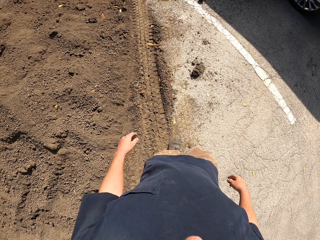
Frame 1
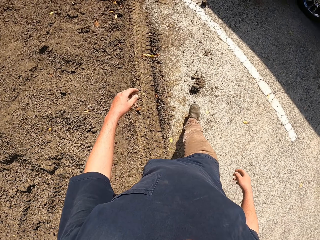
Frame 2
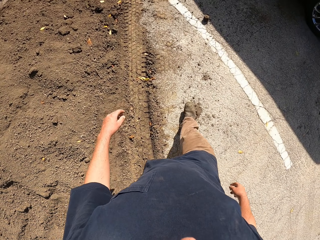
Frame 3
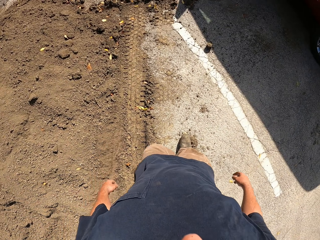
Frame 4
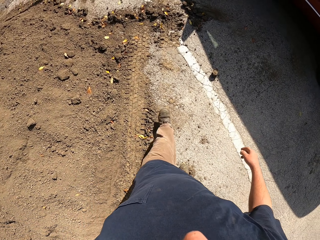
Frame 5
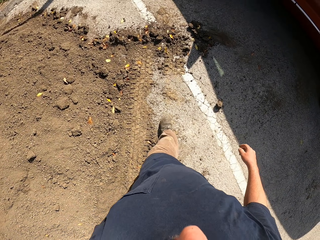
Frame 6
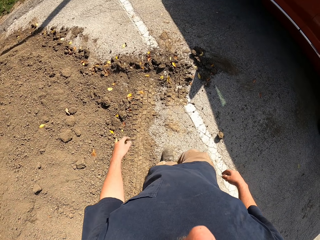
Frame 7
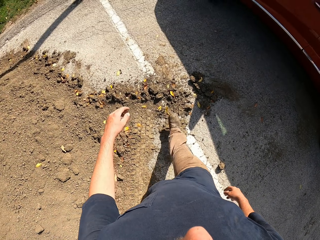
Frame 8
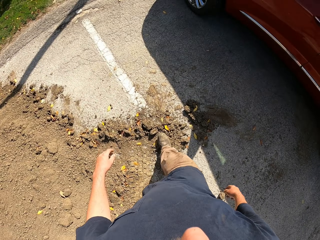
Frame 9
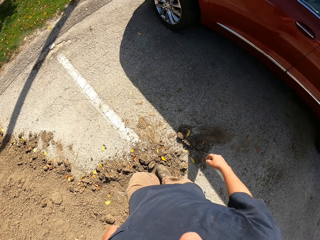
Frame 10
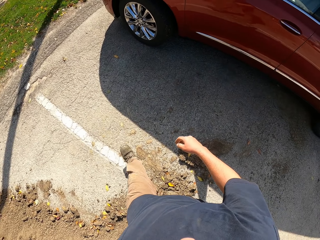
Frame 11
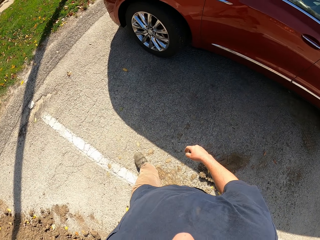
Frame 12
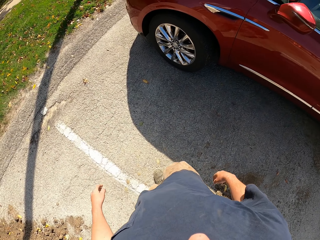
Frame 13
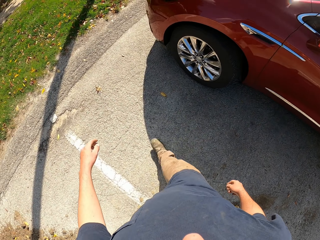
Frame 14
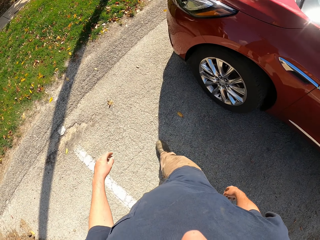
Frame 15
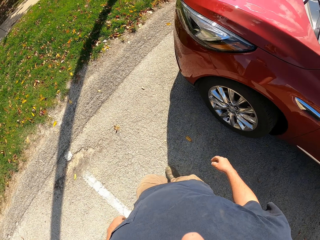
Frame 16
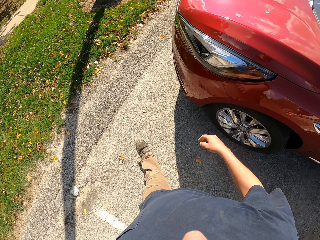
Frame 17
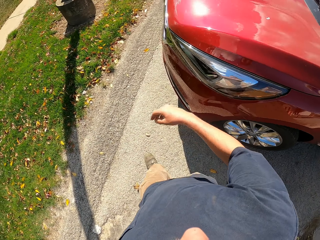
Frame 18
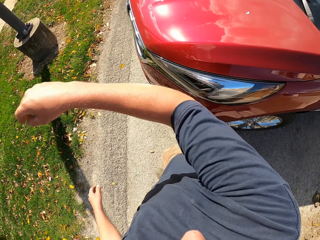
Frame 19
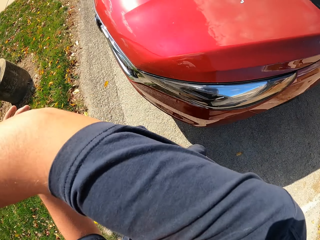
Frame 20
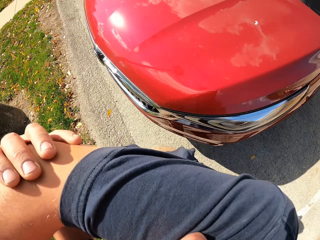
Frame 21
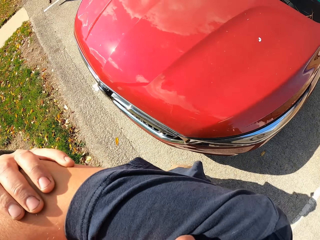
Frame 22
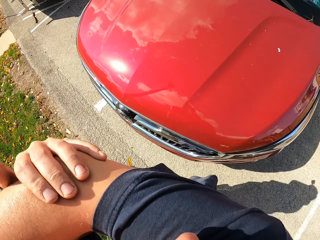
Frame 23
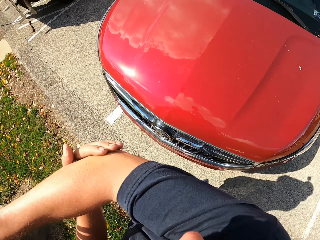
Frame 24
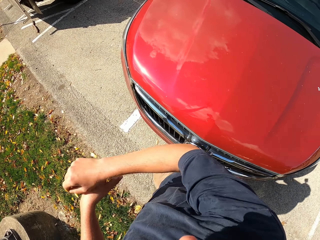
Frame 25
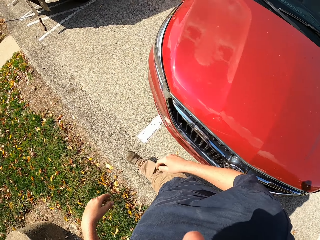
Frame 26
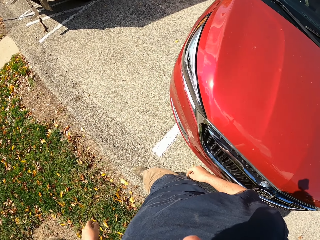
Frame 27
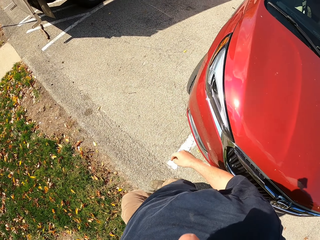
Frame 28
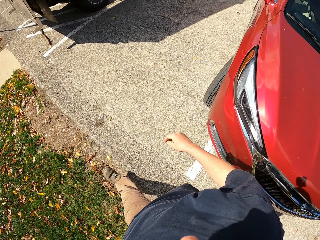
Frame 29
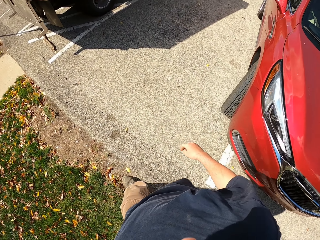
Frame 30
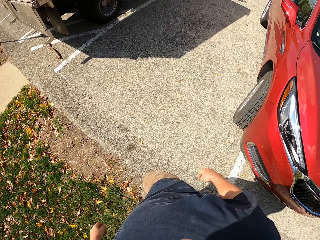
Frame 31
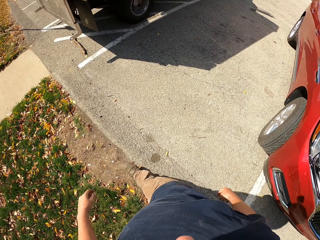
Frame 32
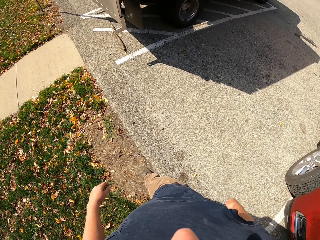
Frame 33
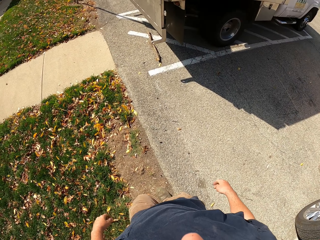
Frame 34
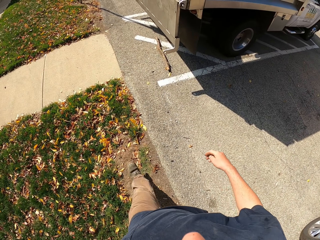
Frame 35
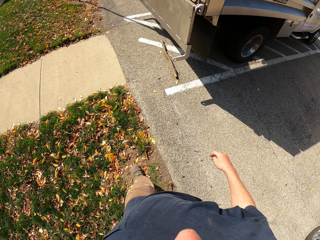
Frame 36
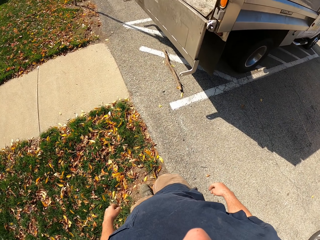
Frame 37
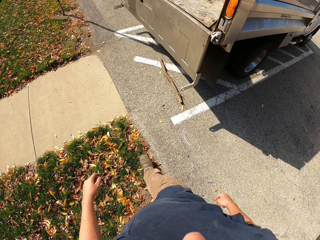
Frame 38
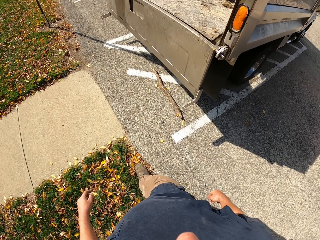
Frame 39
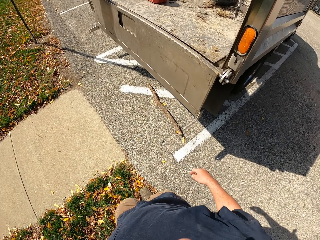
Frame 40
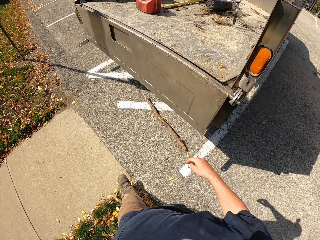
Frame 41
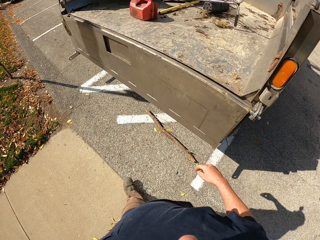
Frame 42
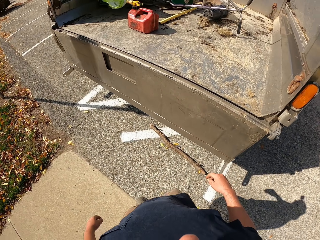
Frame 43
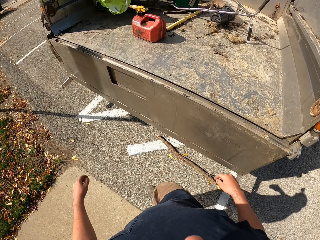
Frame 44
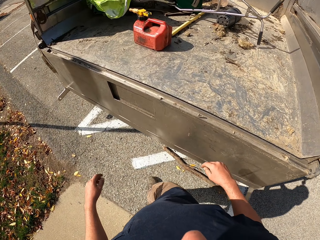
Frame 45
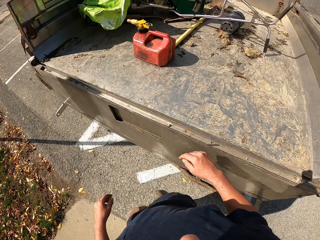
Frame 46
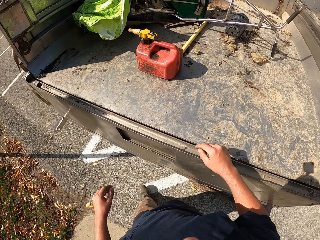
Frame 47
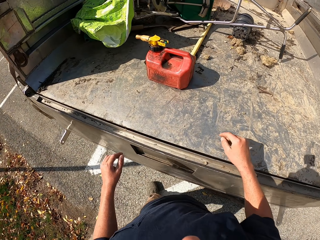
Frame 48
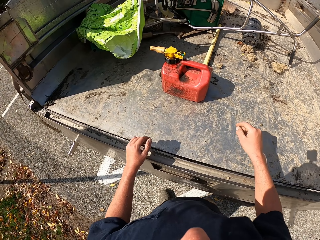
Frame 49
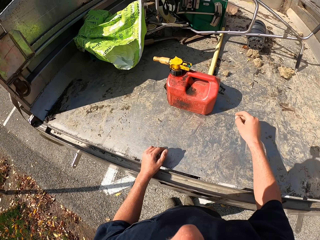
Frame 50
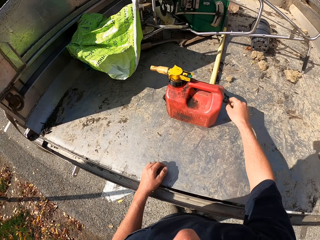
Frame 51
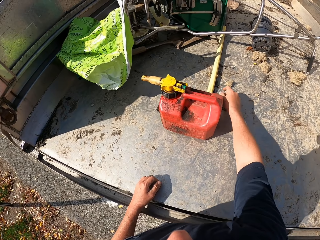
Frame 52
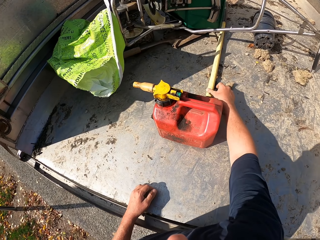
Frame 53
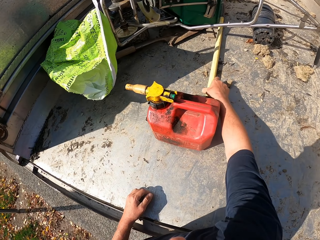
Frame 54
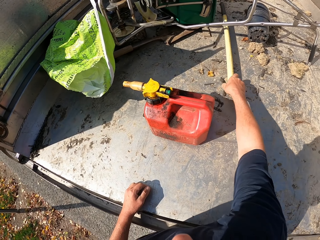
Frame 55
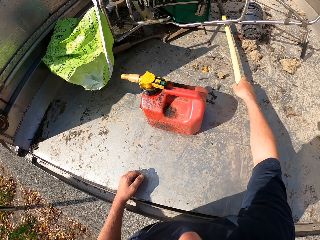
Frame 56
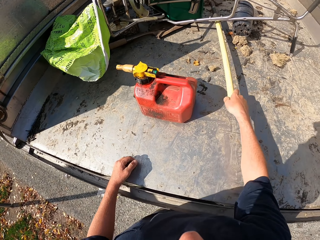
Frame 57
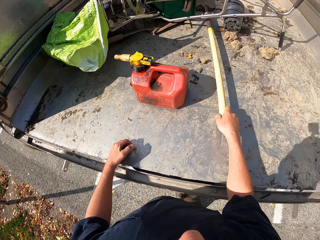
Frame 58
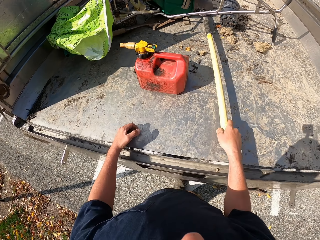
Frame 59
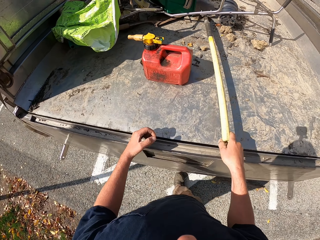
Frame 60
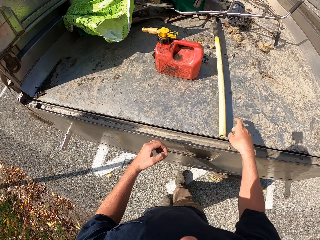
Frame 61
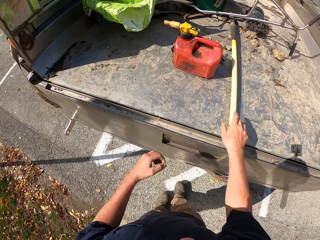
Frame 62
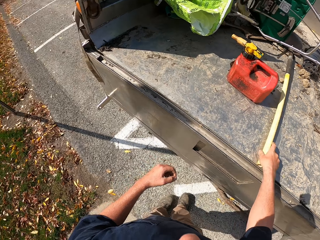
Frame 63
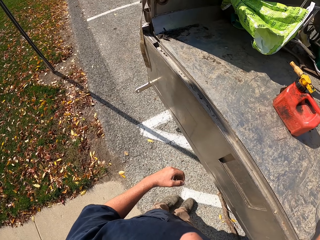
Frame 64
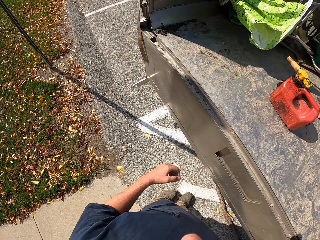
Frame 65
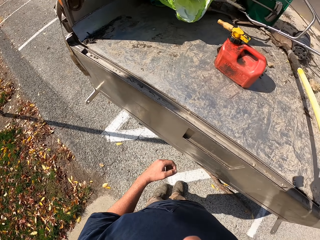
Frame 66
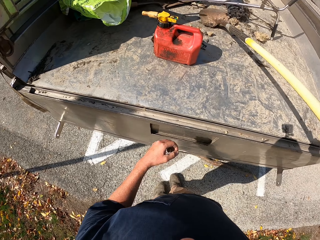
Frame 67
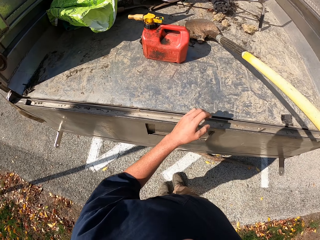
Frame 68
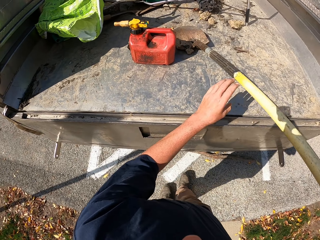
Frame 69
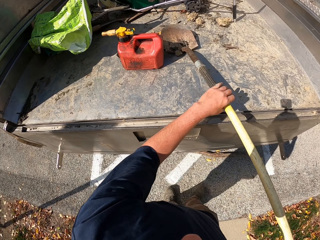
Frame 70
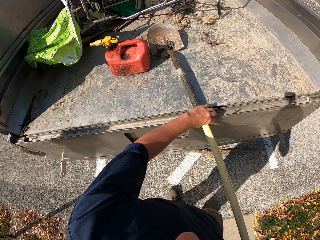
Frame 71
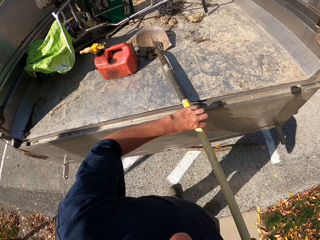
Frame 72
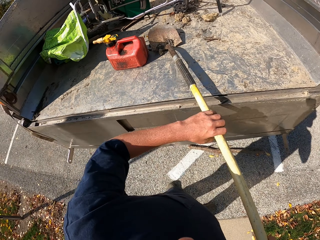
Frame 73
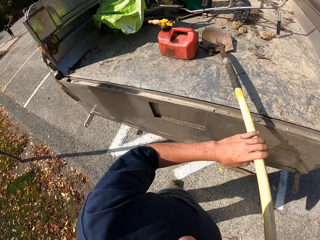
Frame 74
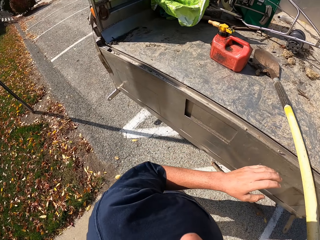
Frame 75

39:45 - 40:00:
The camera wearer lifts up the hand. He smells his sweat. He puts the hand down. He walks around the compound. He picks up a spade.

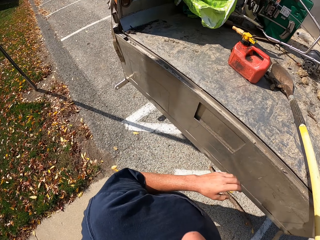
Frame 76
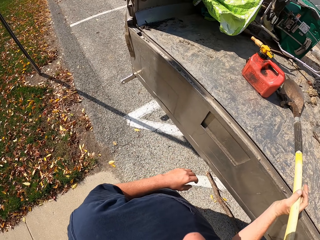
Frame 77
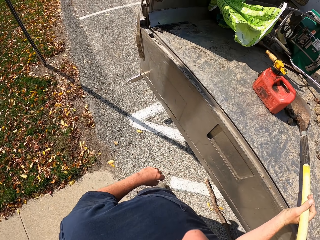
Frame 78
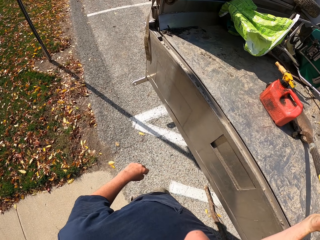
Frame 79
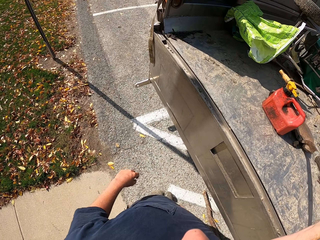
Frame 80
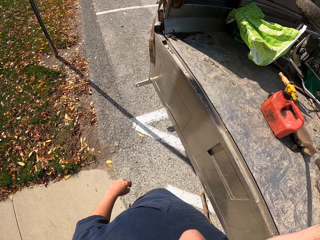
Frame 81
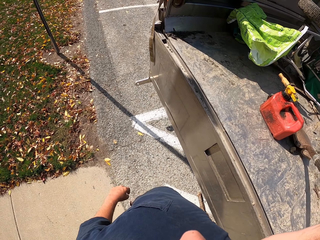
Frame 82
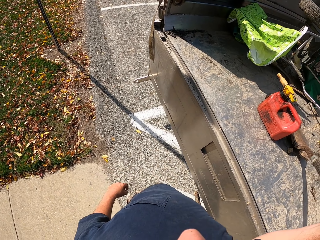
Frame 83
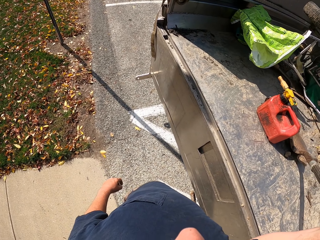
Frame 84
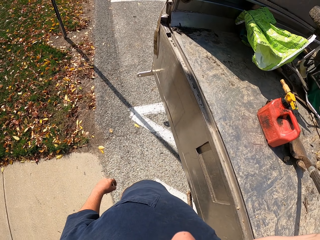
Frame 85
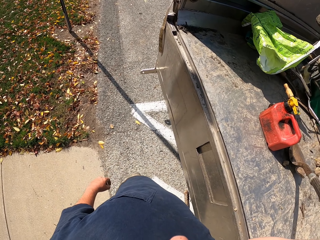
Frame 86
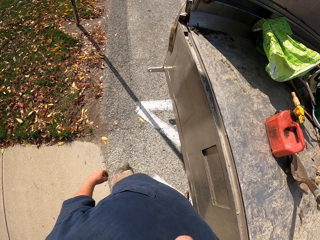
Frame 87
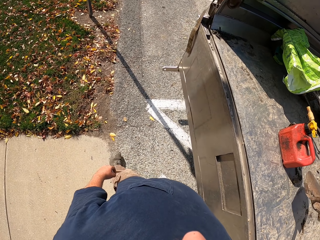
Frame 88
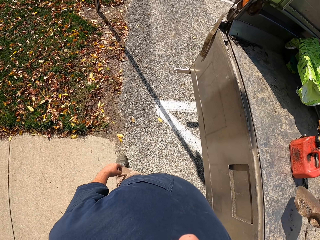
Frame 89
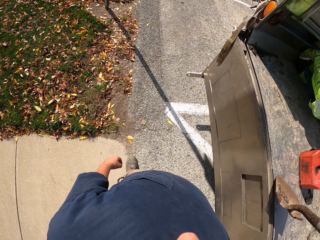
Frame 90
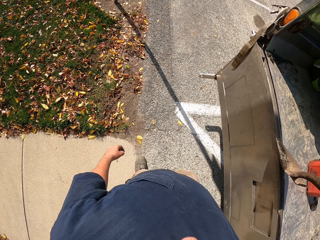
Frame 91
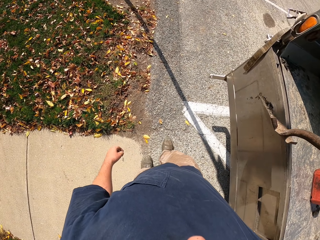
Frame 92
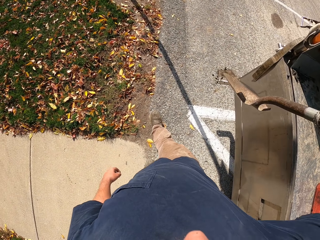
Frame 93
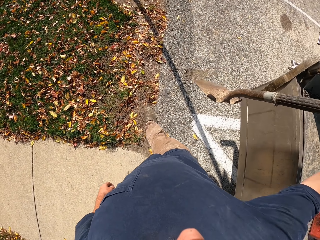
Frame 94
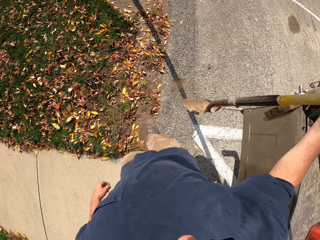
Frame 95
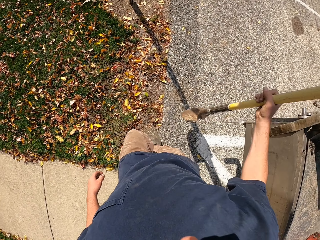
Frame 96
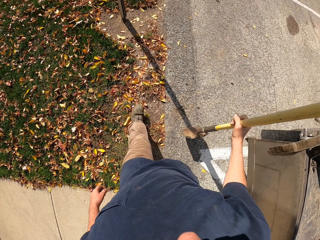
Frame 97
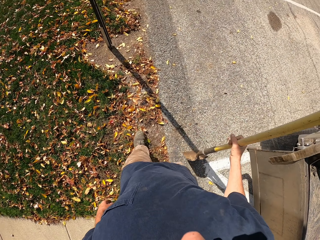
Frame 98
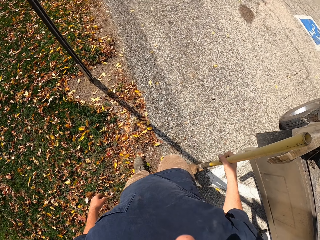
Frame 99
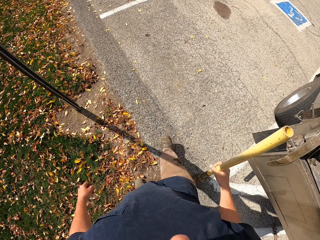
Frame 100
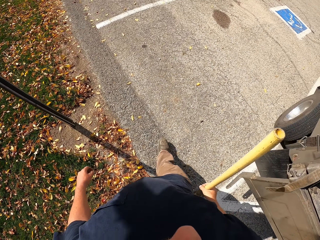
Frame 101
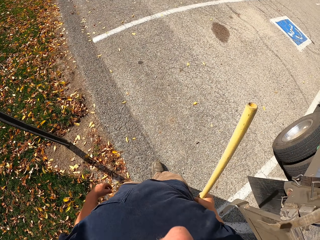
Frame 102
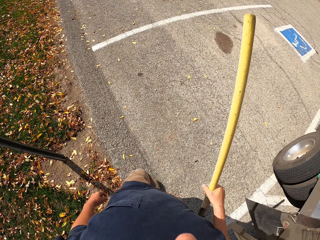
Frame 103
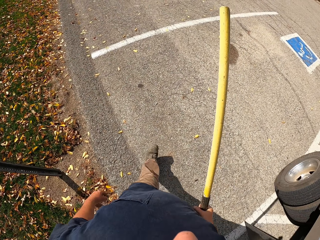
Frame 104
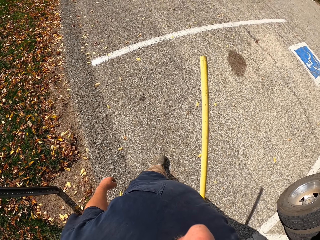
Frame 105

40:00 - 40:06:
The camera wearer carries a spade. They walk around the compound.
